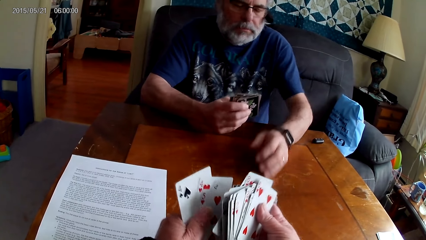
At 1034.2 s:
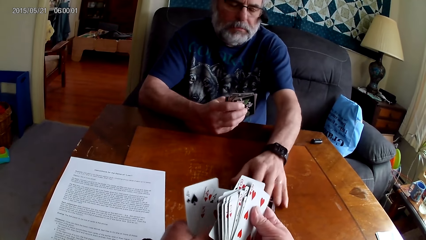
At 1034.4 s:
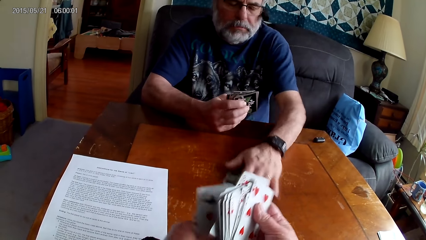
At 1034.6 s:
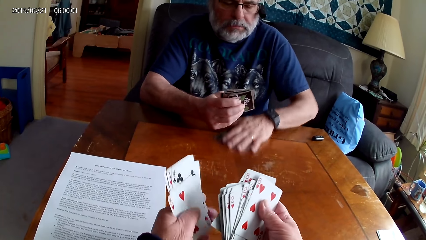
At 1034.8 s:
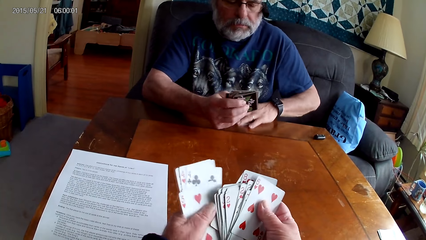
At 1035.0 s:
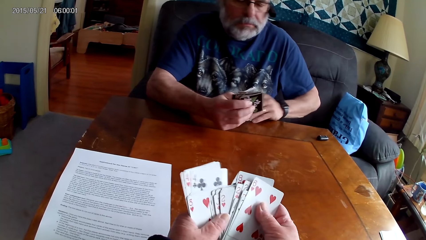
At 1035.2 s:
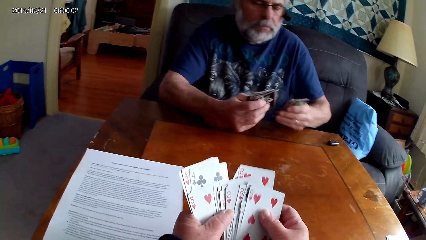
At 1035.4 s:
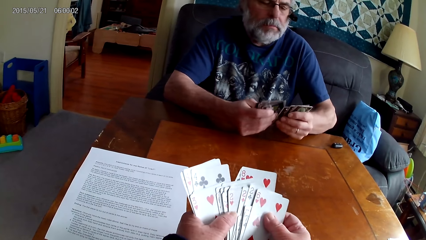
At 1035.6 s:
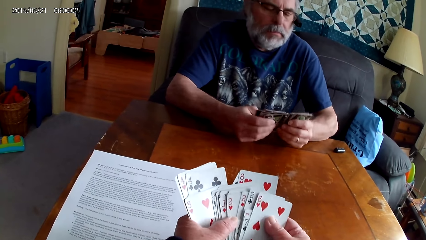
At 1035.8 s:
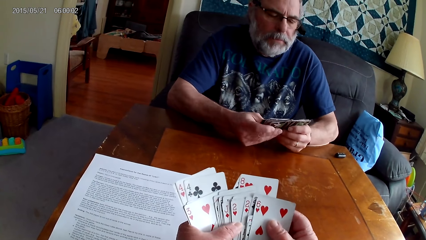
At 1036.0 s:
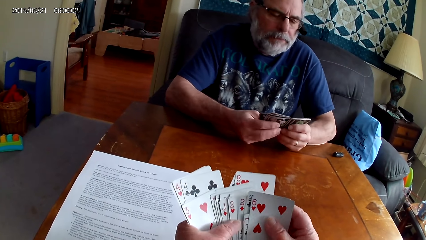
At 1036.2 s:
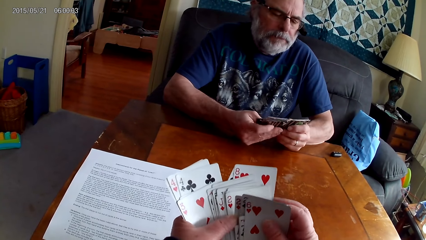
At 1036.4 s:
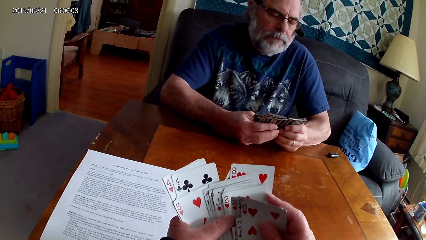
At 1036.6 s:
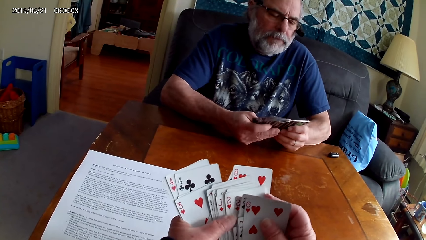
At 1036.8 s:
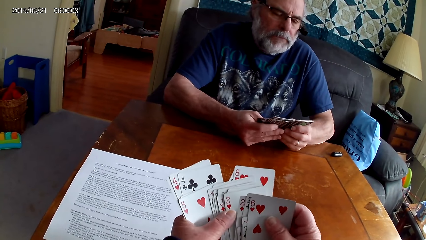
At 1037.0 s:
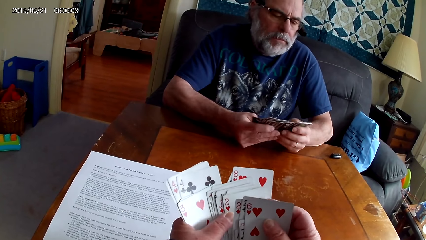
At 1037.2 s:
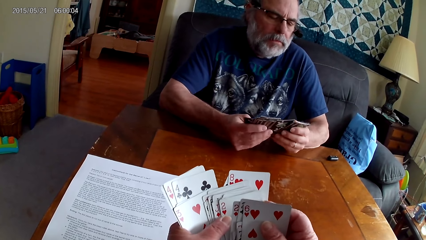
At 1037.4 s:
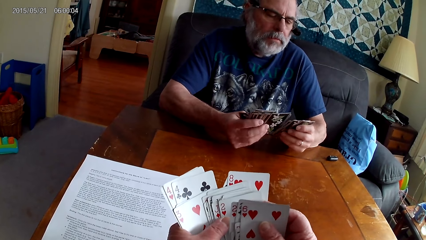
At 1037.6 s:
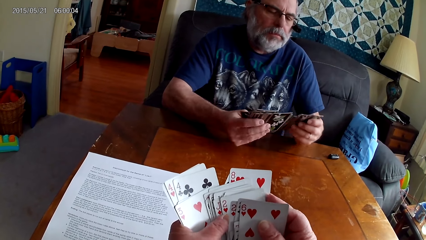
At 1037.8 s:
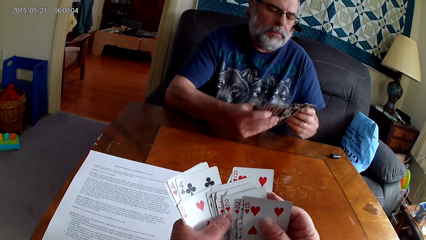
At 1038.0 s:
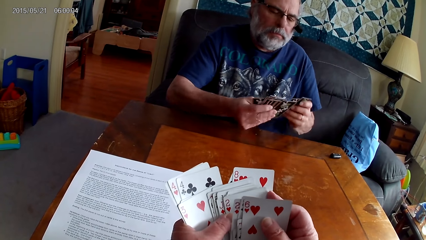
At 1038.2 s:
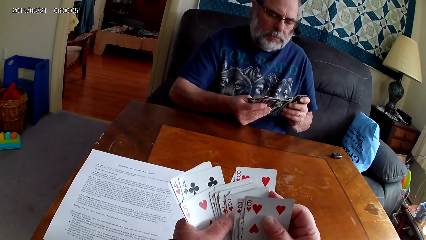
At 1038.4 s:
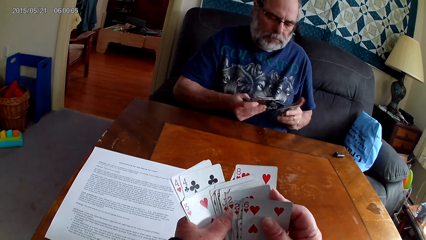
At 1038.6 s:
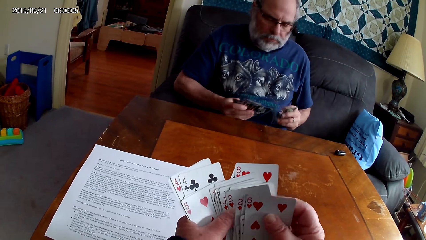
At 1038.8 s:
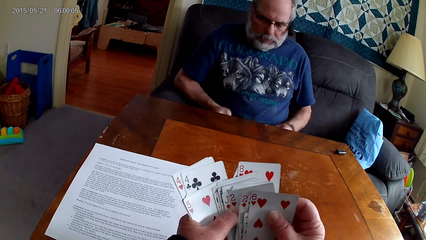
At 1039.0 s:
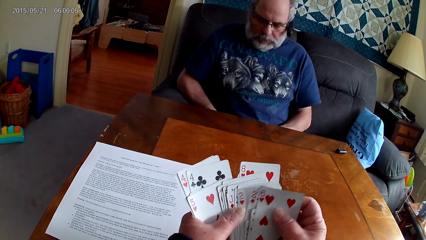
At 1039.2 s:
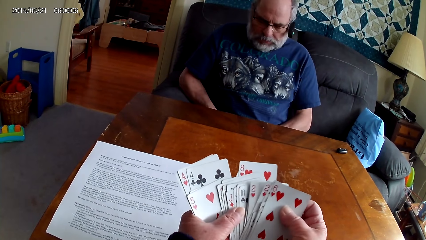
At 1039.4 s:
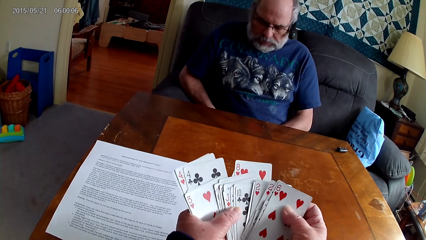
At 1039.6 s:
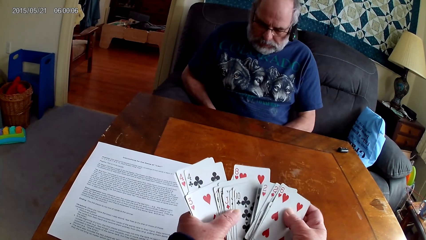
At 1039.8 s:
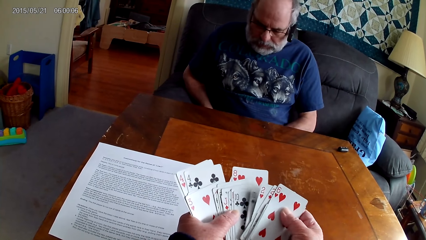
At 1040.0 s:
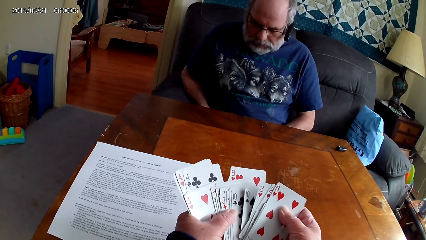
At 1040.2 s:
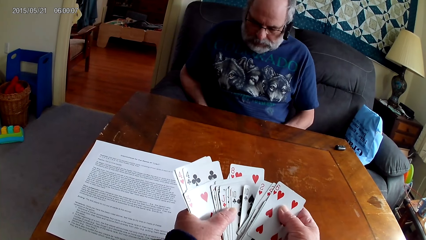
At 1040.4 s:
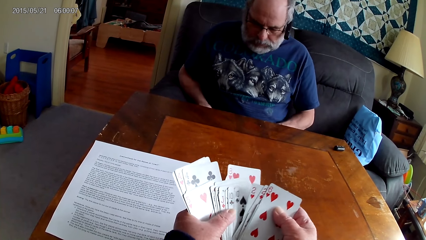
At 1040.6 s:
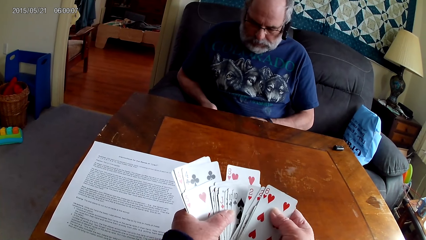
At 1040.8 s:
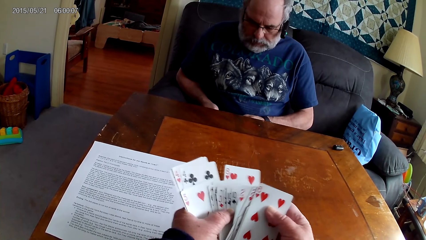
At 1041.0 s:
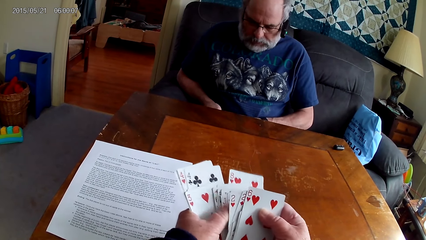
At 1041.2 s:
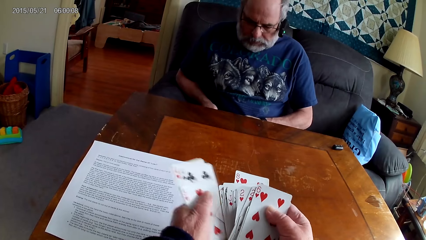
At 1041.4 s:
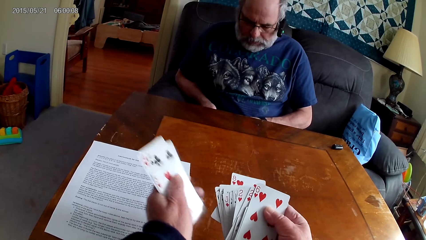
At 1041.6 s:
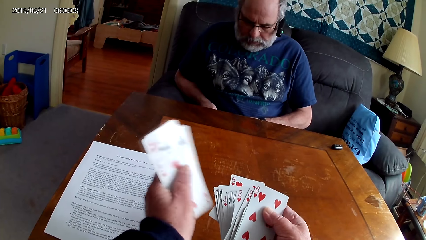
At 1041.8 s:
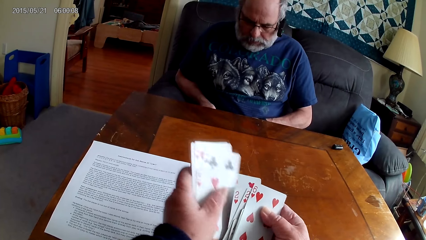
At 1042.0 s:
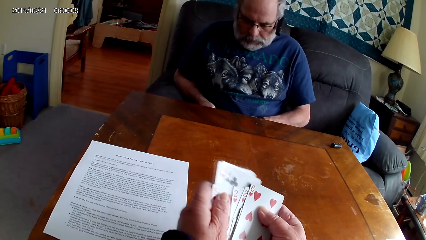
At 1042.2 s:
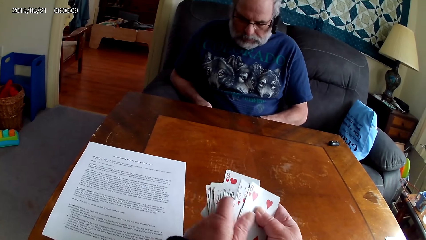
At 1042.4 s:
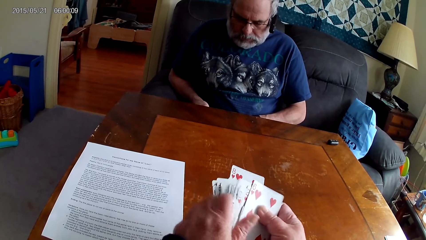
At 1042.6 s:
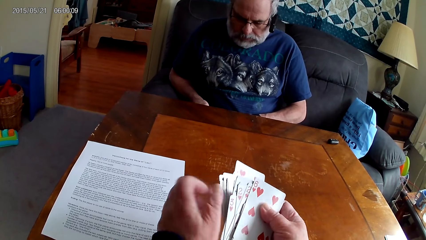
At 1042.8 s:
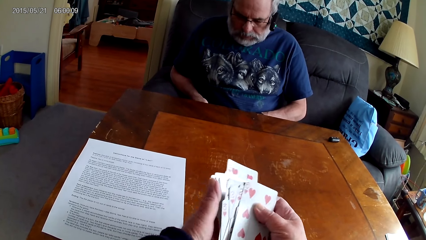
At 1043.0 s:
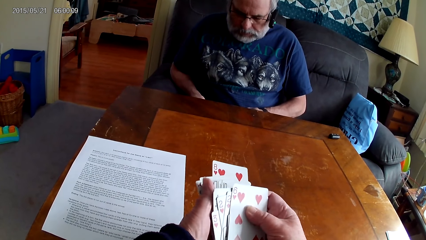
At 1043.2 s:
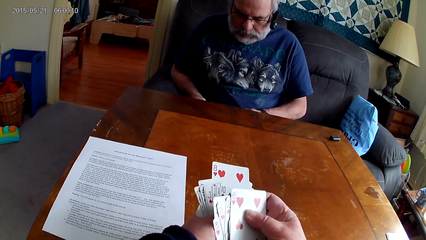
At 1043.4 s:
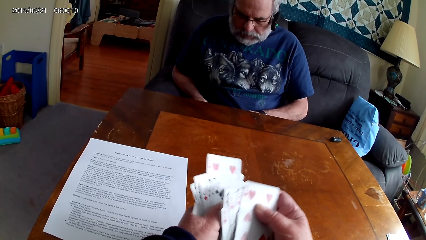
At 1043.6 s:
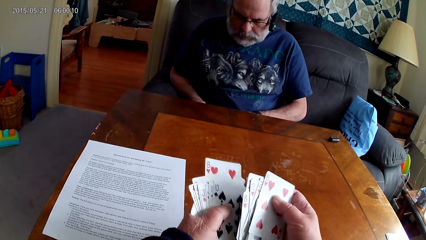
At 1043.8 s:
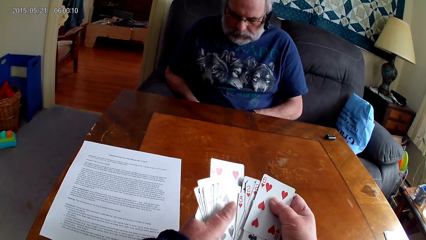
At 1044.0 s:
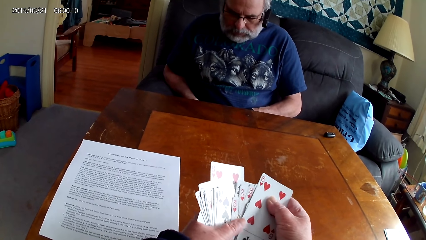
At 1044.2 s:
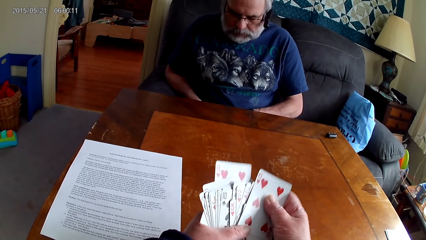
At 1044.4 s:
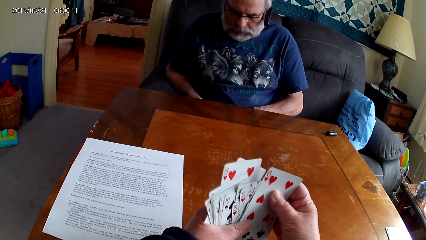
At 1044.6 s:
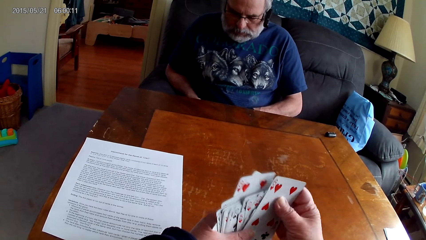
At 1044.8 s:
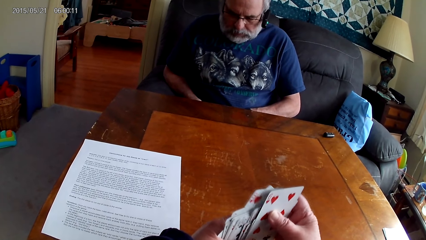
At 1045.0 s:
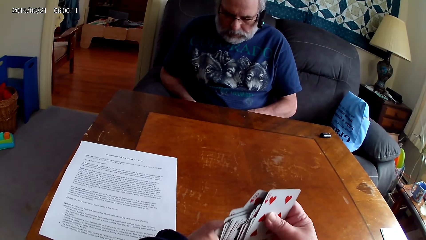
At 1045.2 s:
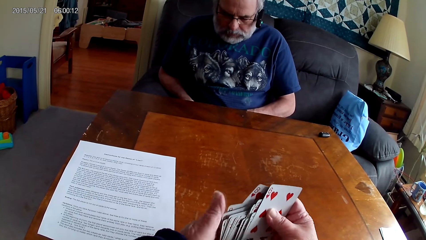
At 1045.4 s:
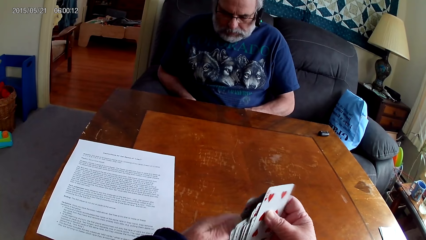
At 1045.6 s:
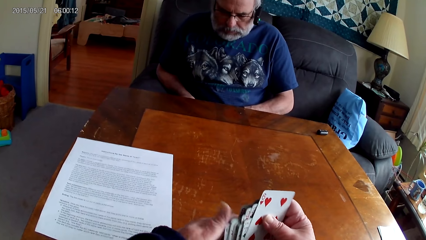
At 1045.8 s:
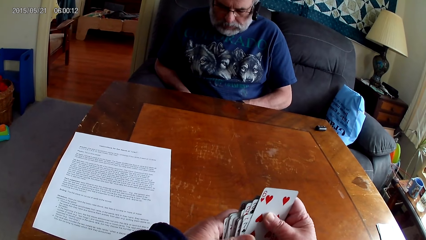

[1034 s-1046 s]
A person picks up cards from the table. The camera wearer arranges cards.

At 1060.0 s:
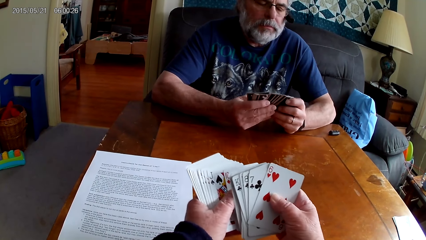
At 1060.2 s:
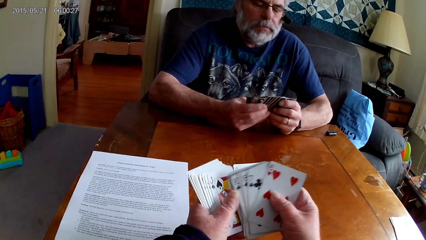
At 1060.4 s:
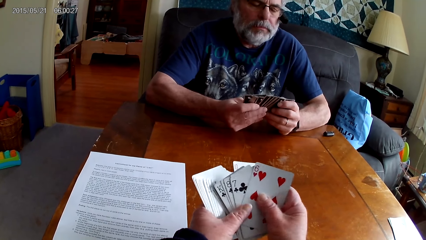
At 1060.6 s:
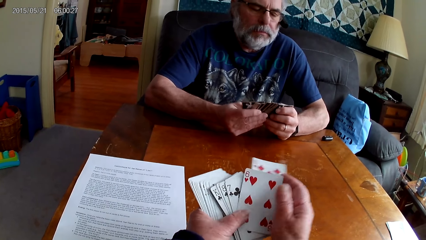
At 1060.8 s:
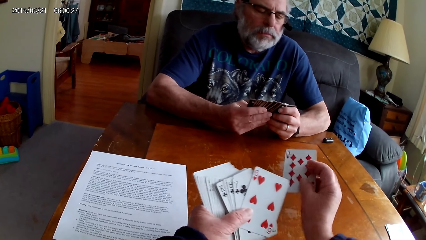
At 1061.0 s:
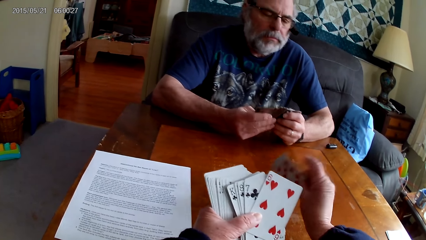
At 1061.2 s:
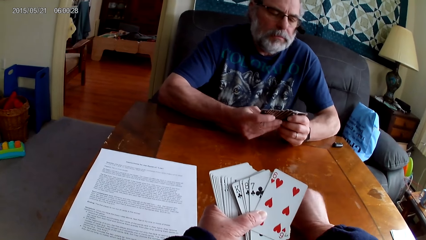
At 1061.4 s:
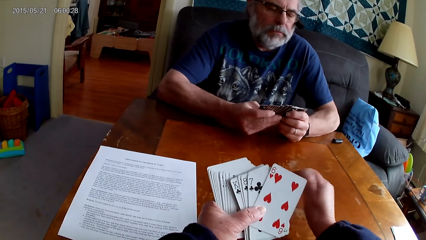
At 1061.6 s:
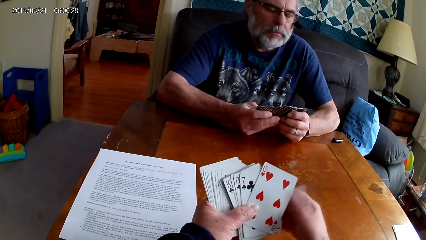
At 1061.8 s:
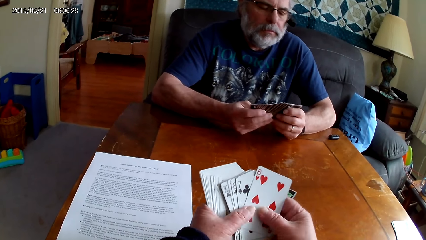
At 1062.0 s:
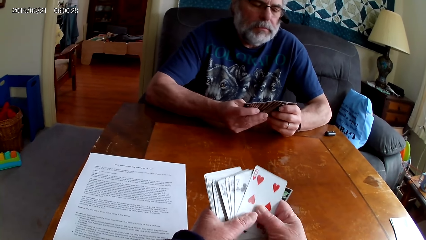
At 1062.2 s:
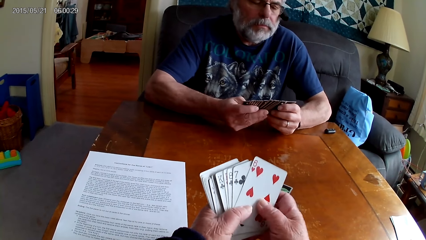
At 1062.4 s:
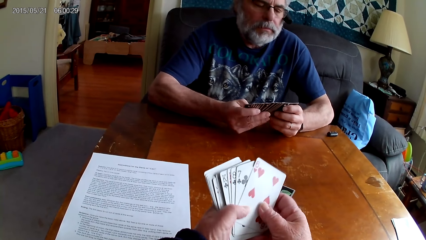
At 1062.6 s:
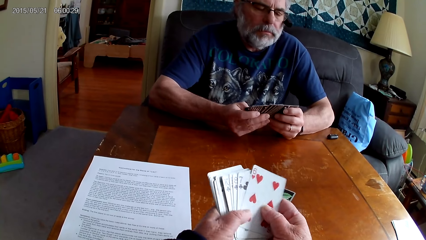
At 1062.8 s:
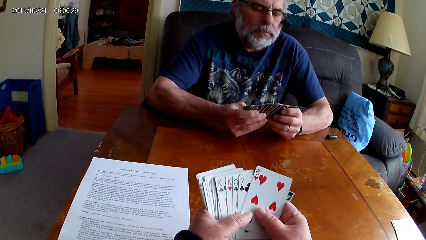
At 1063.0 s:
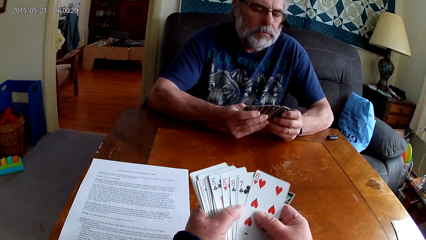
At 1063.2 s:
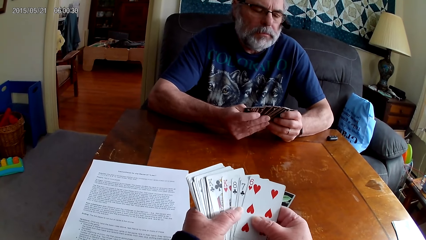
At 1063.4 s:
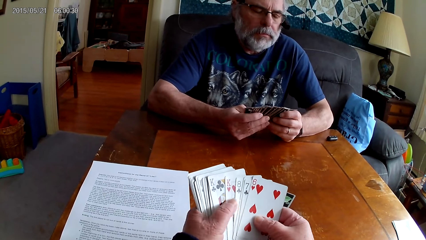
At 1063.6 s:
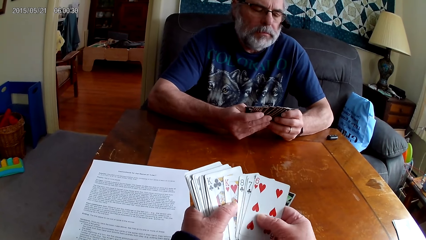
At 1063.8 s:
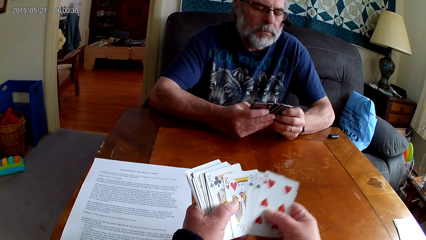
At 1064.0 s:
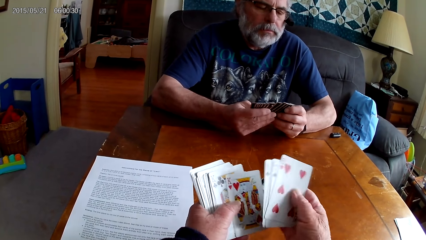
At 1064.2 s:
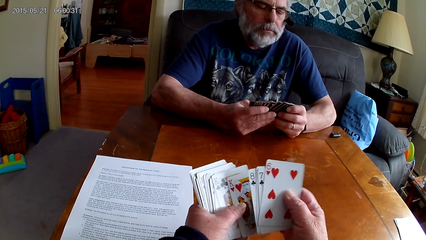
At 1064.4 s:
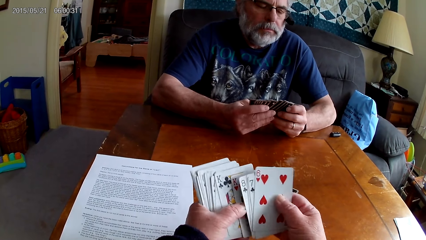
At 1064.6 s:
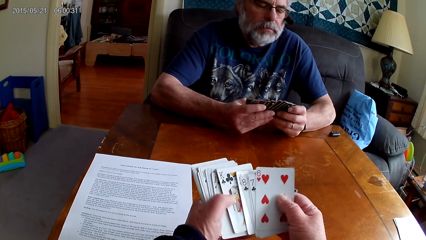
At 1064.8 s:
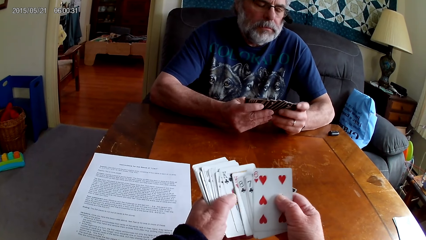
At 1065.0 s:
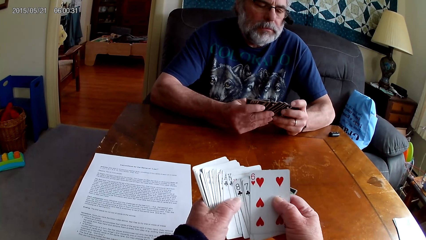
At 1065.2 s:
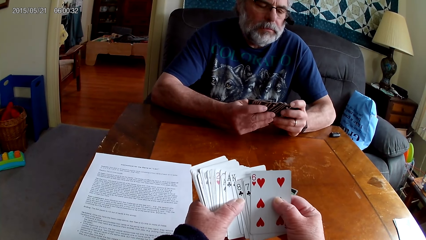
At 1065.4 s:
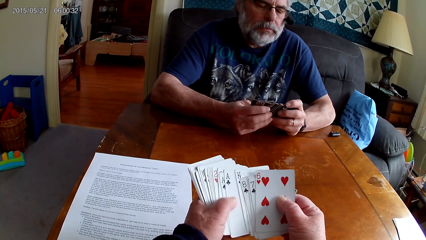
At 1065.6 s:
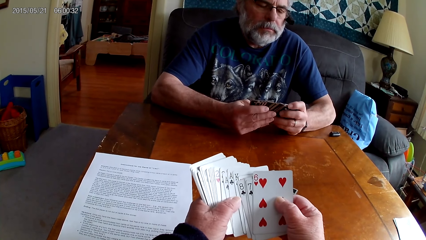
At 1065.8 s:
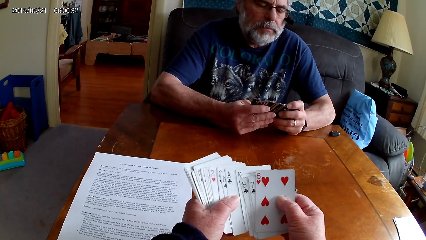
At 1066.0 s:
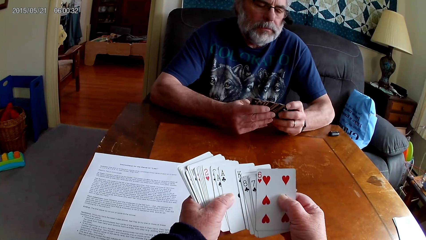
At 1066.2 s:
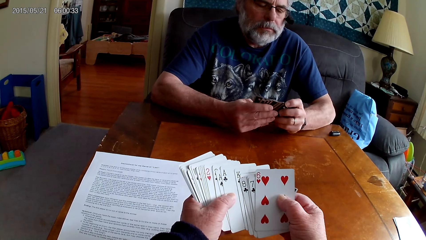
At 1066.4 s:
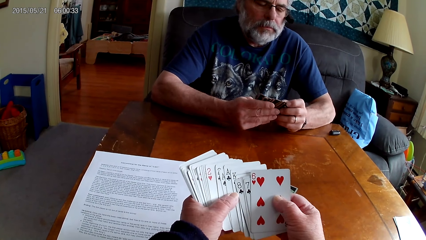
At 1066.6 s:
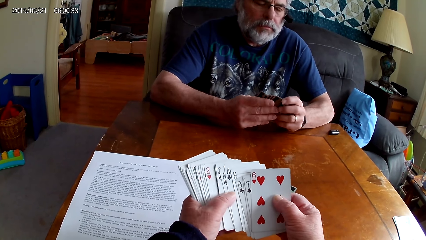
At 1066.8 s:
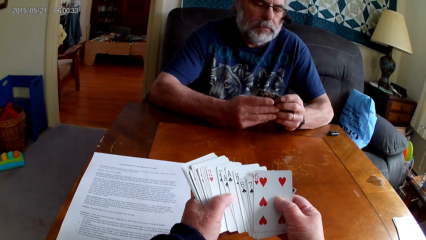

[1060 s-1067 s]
The camera wearer puts a card on the table and arranges cards.
